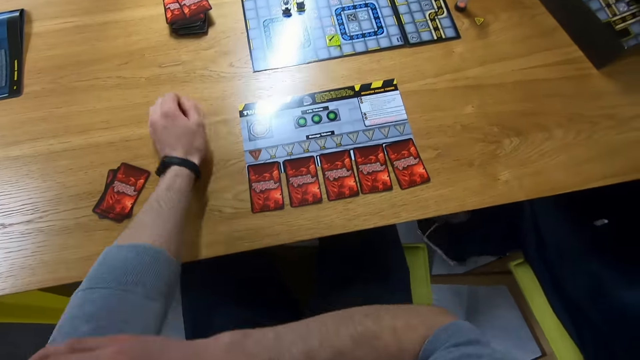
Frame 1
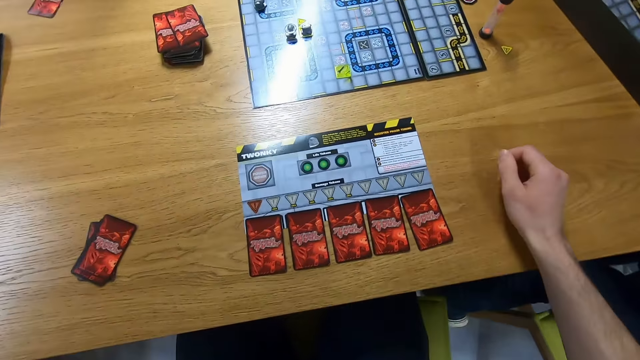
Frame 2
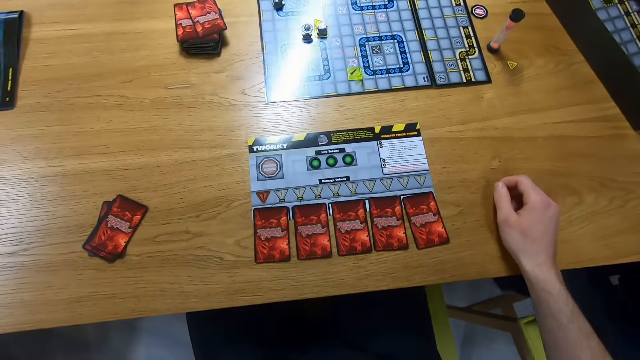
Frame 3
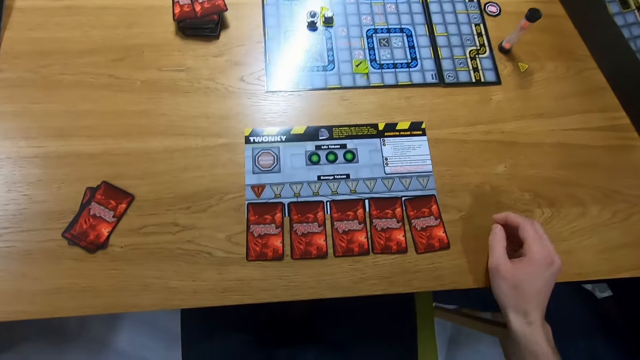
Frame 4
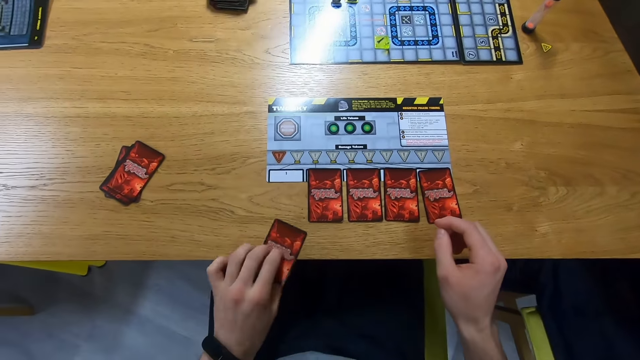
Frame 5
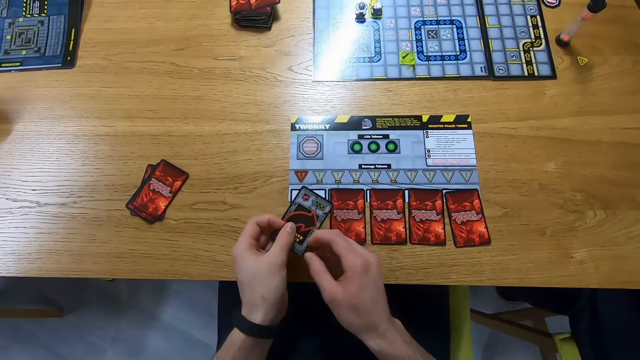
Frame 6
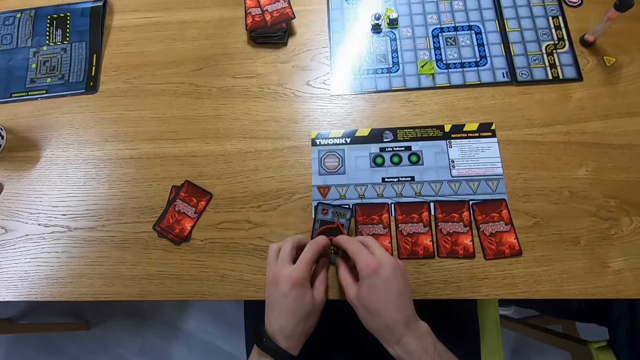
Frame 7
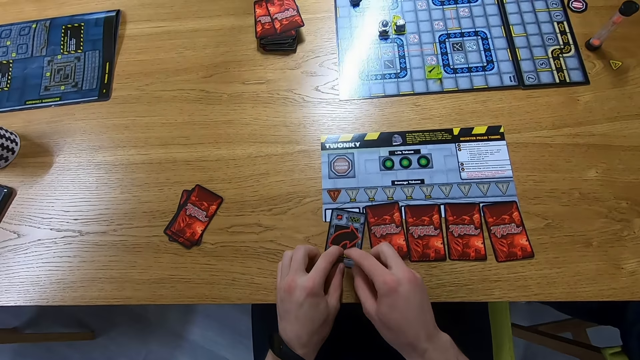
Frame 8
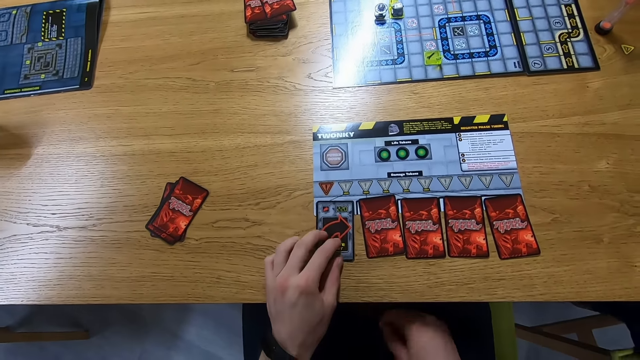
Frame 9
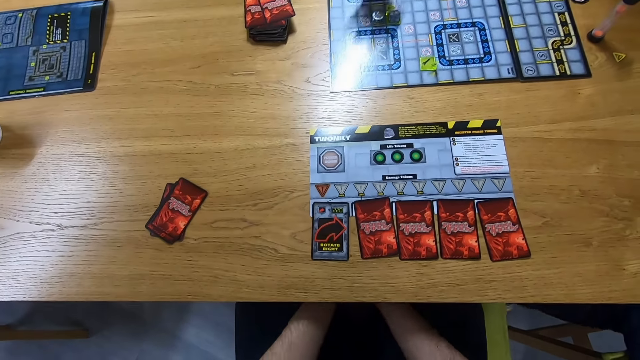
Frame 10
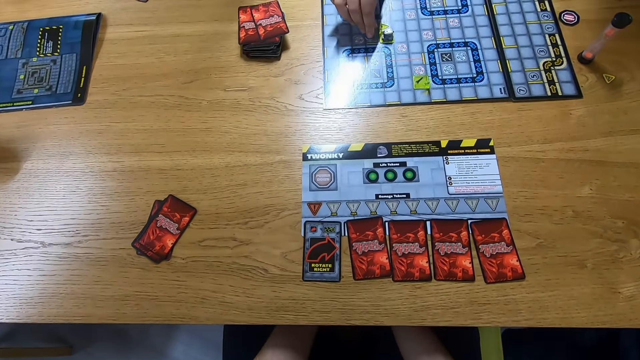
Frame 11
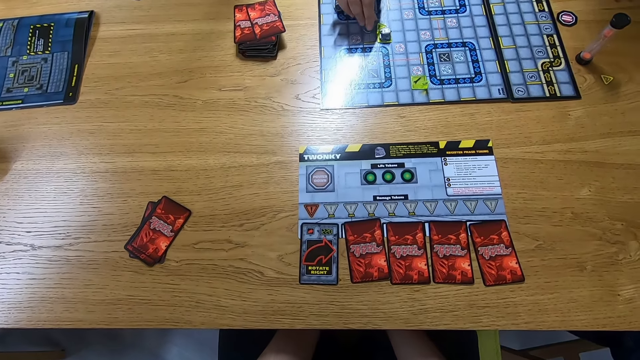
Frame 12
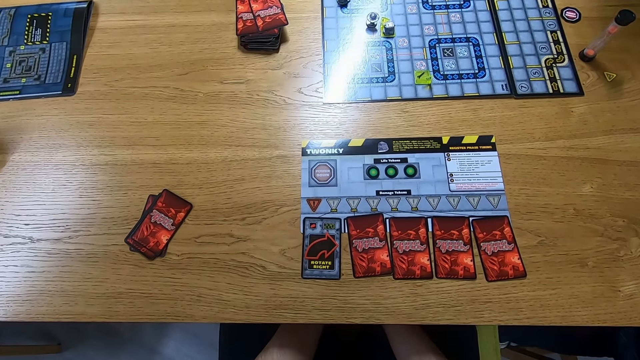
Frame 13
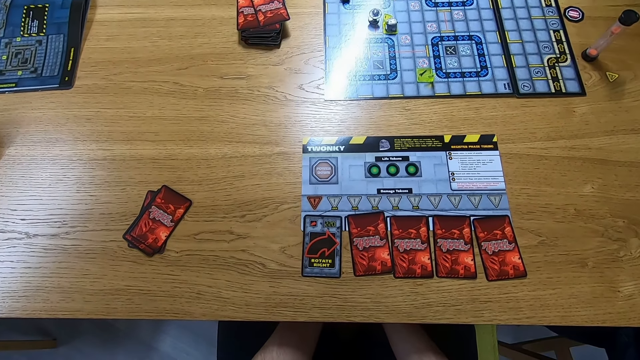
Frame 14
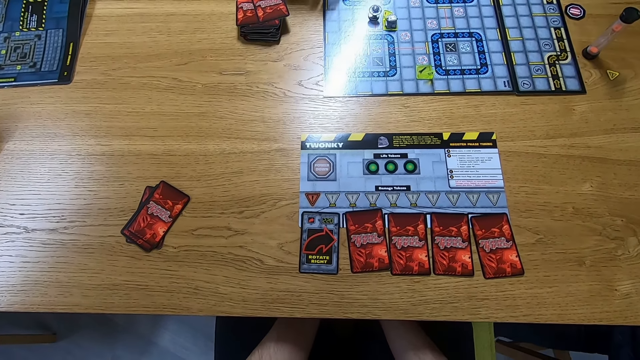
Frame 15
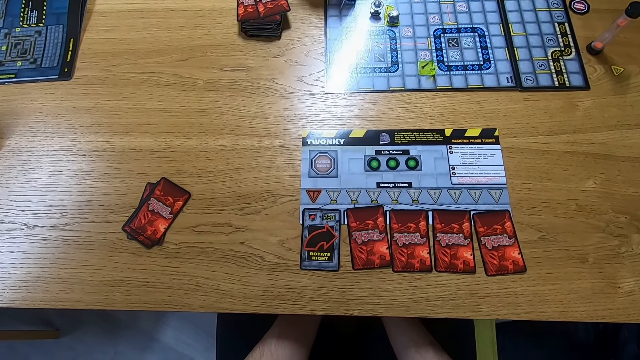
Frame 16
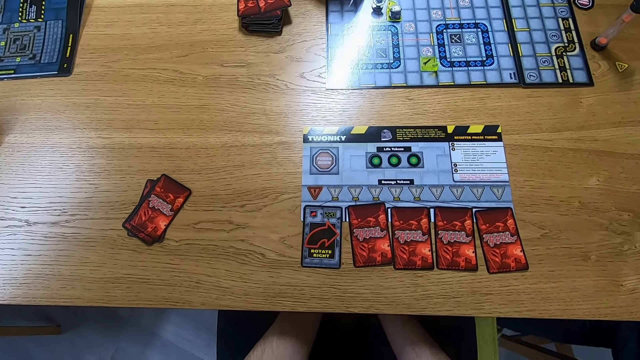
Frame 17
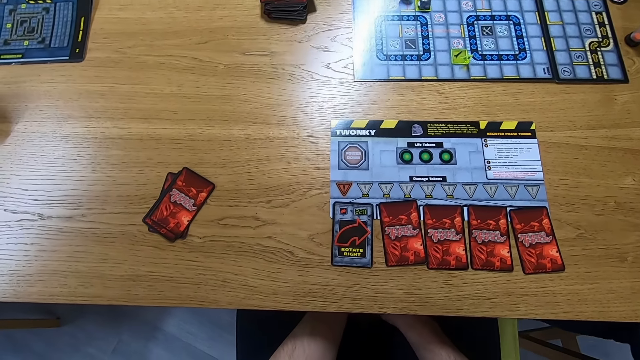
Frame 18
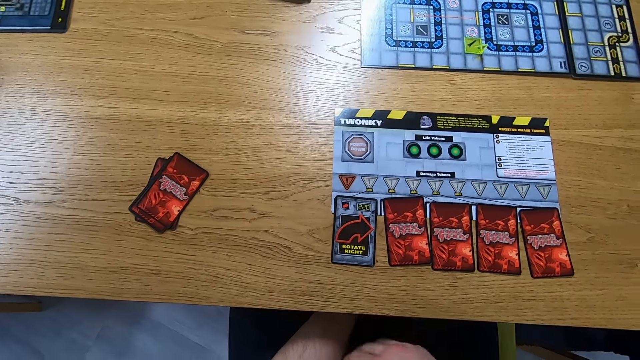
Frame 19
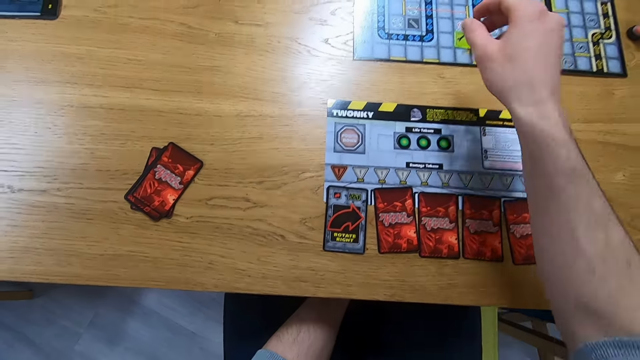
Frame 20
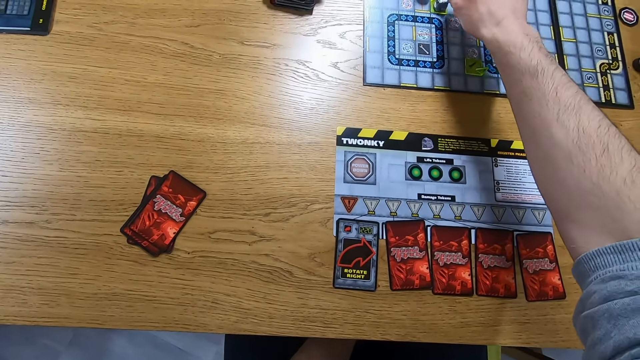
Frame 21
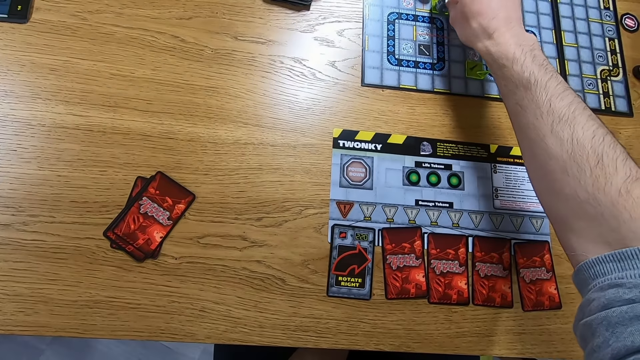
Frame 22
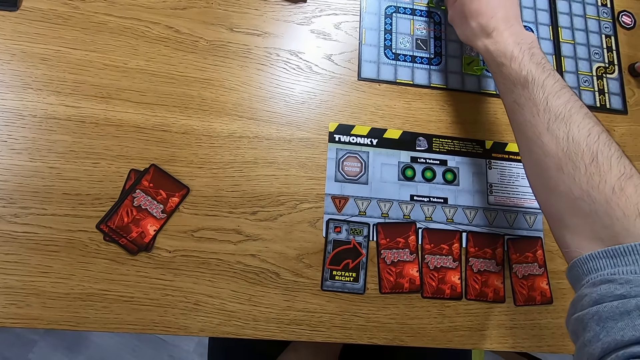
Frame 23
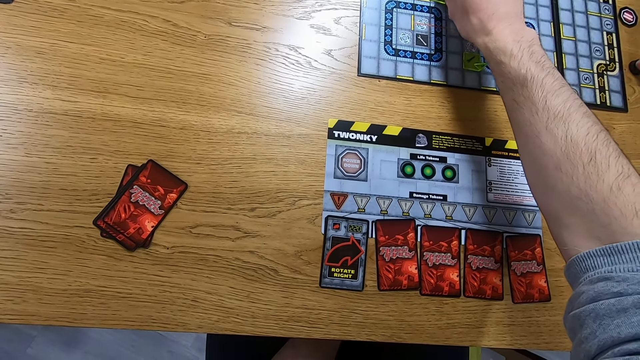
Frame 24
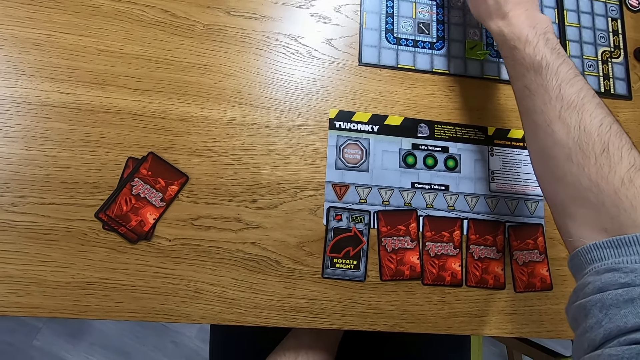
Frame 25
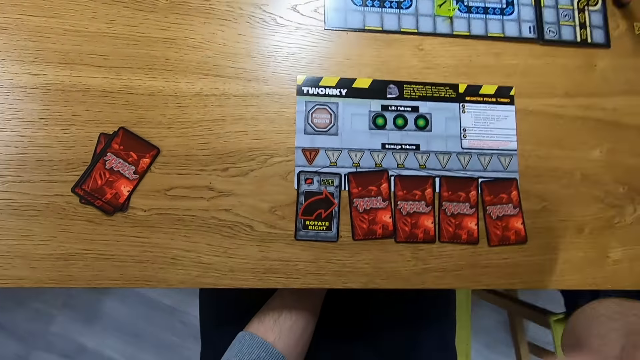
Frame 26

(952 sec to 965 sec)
The camera wearer pulls up the sweater. They turn a card from the game board. They place a card on the game board. A woman moves a playing piece on the game board. The woman plays the Robo Rally game. The camera wearer moves a playing piece on the game board. They play the Robo Rally game.

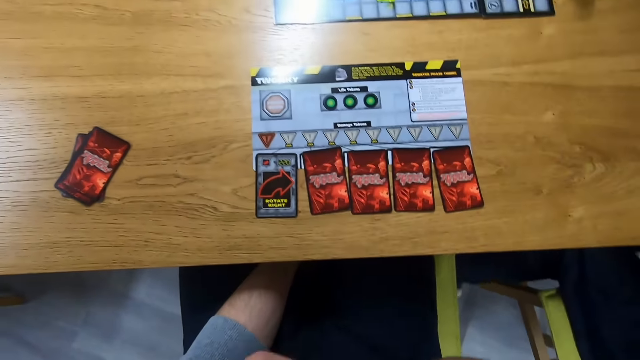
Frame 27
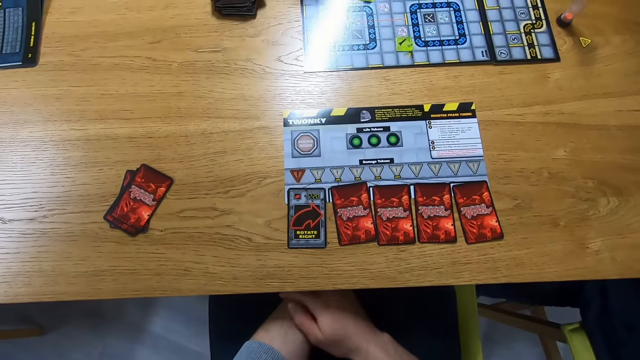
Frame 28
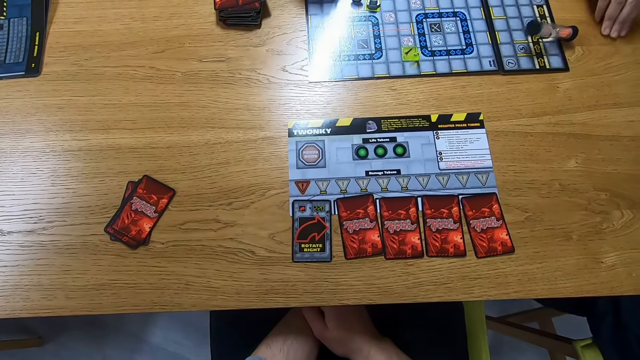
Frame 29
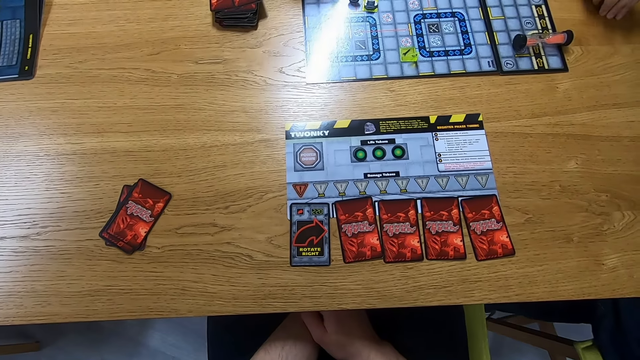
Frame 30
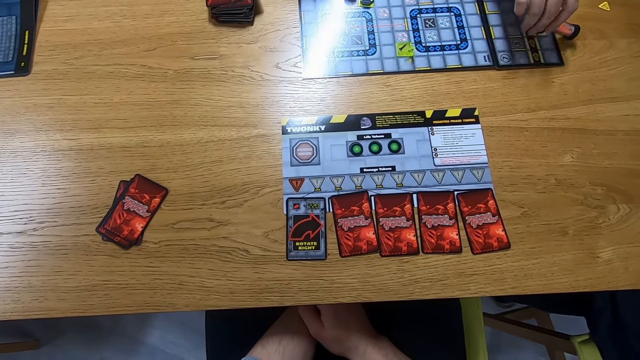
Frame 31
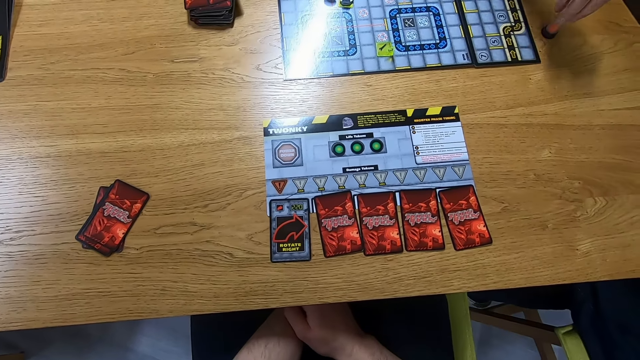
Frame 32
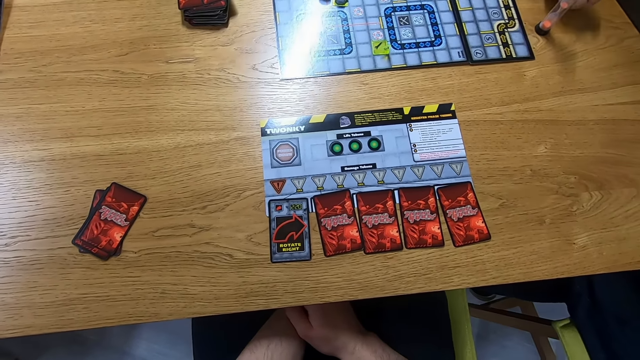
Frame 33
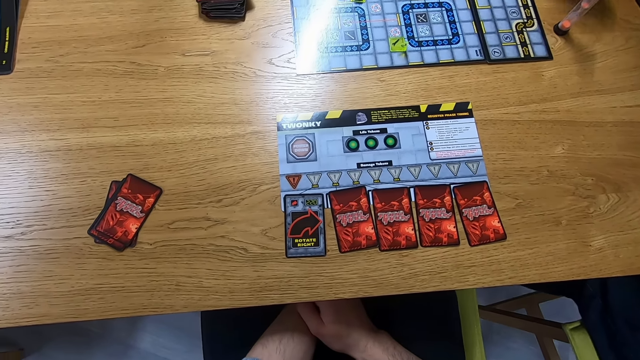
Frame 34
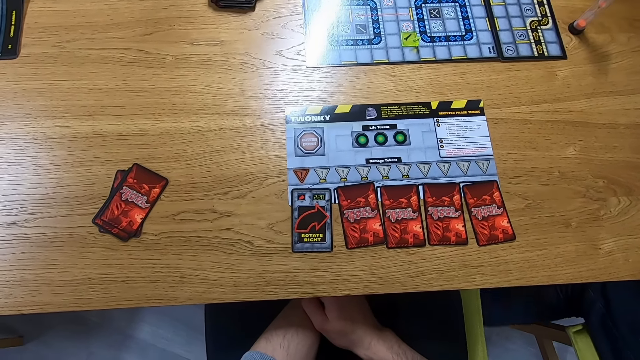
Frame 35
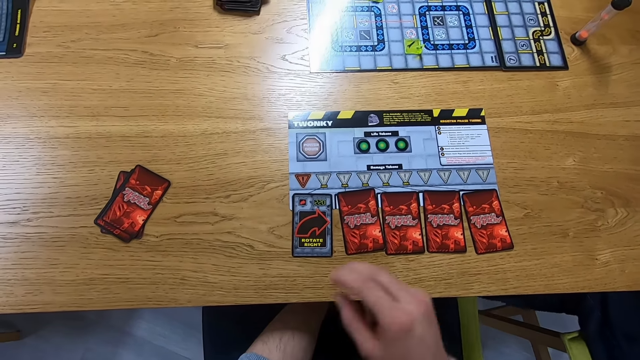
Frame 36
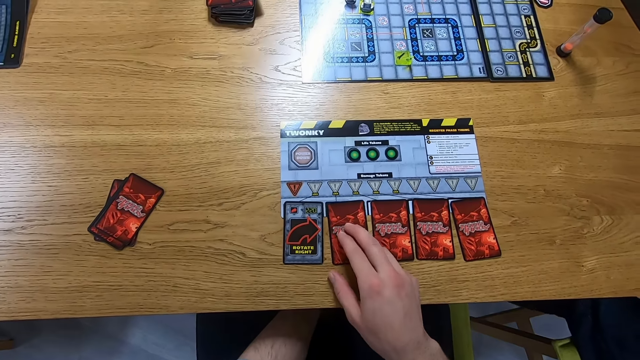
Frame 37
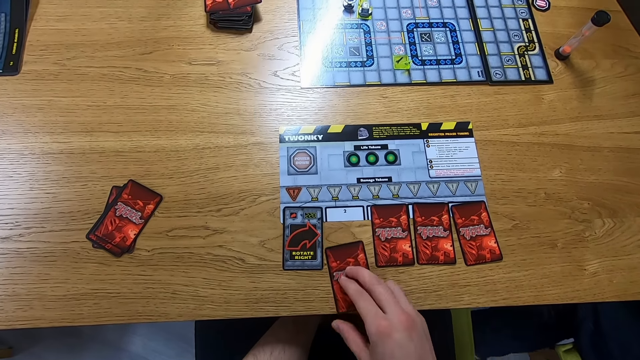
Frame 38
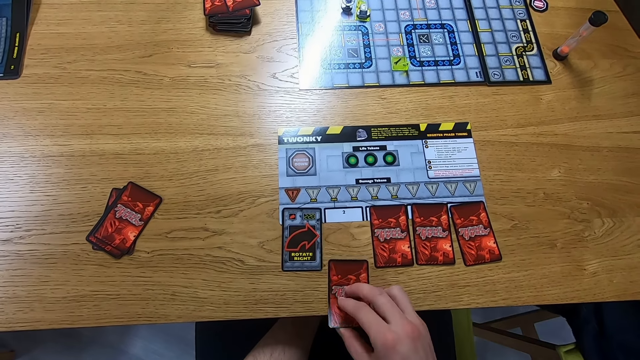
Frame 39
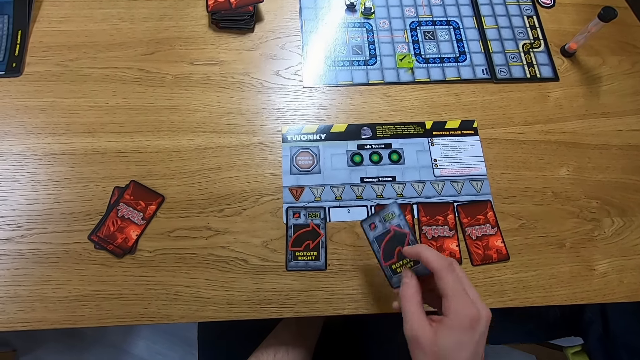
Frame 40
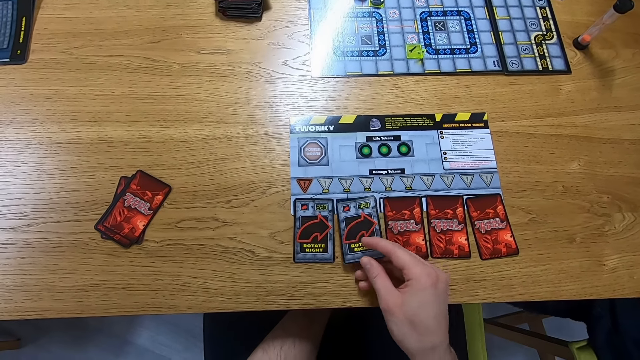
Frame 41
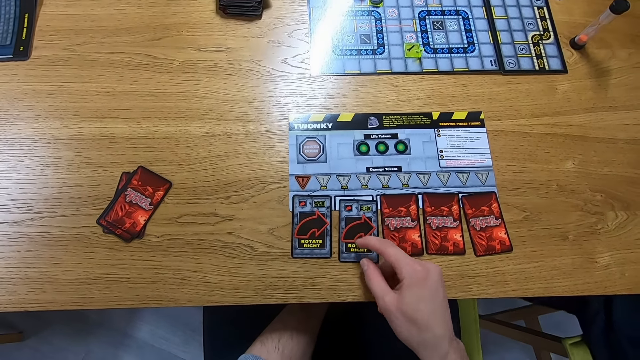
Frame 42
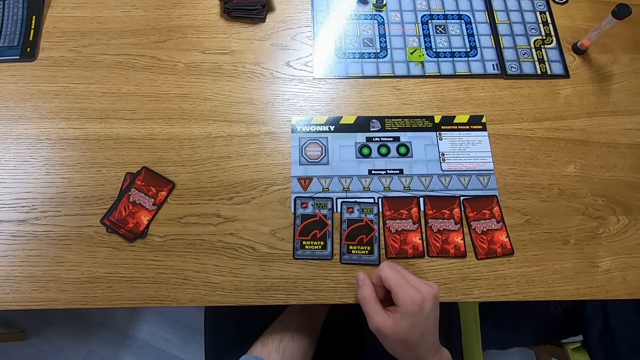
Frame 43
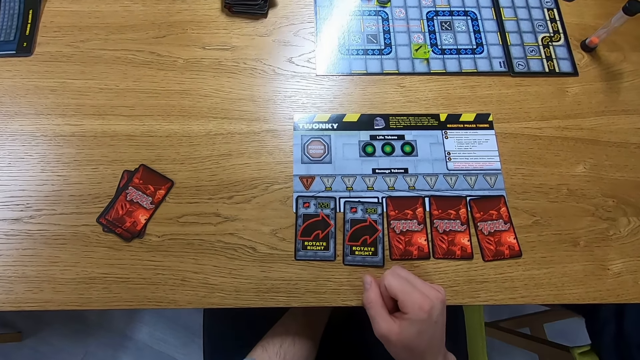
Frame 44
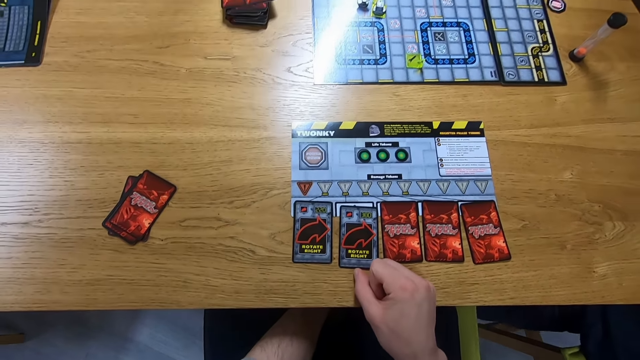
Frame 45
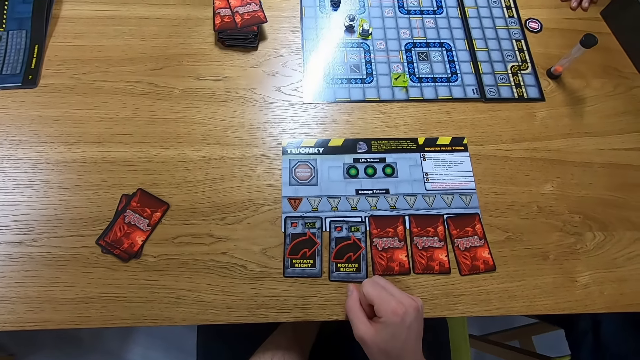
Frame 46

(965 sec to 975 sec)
A man plays the robo rally game. The camera wearer holds a card. They pull the card, turn the card, and place the card on the game board.
